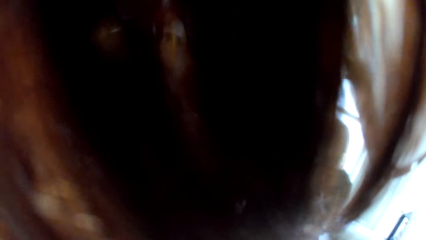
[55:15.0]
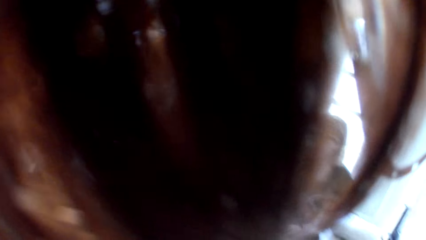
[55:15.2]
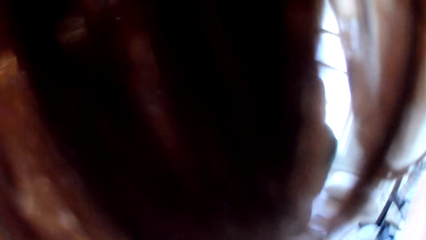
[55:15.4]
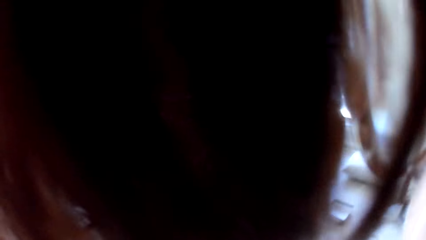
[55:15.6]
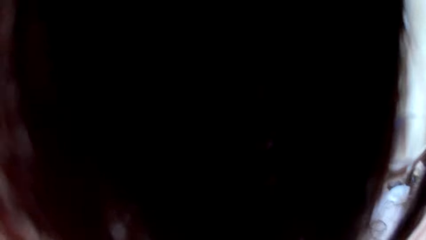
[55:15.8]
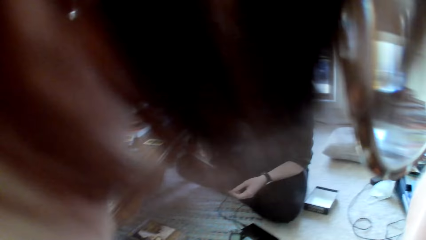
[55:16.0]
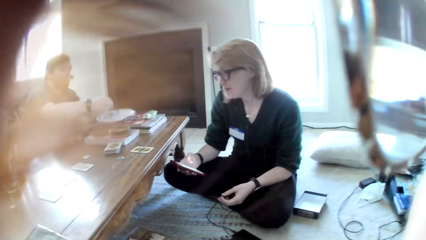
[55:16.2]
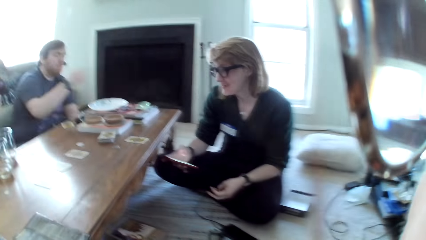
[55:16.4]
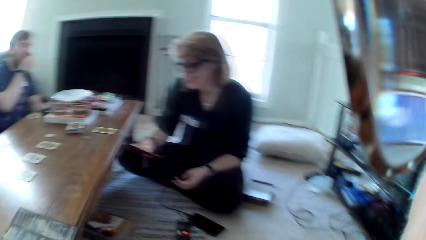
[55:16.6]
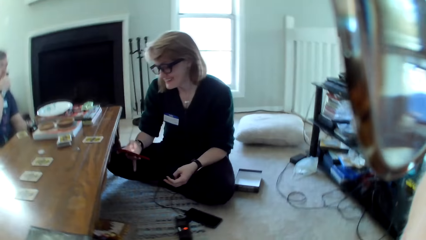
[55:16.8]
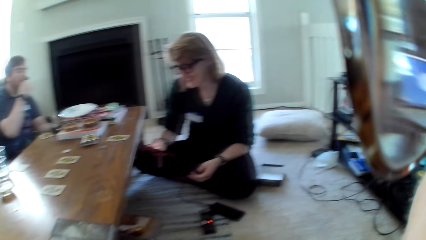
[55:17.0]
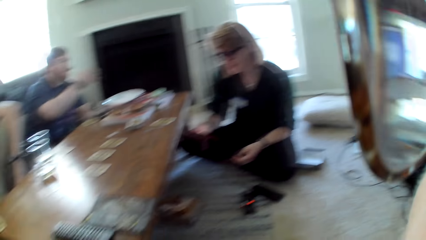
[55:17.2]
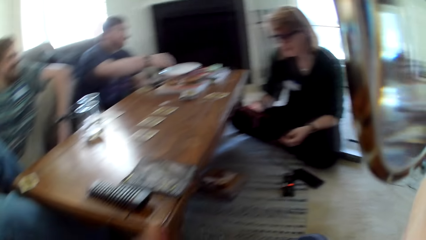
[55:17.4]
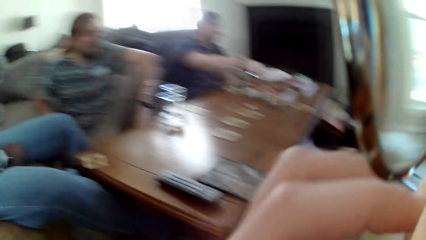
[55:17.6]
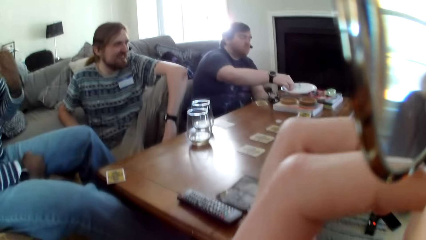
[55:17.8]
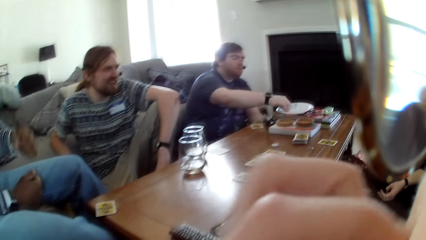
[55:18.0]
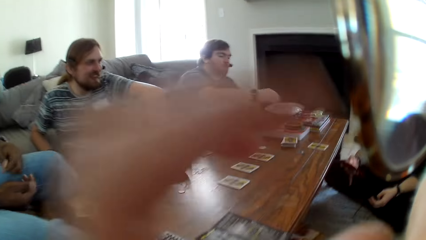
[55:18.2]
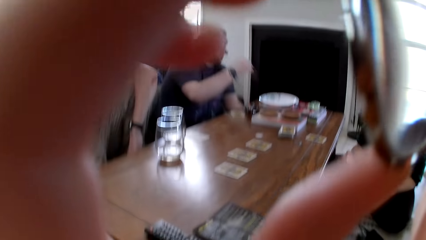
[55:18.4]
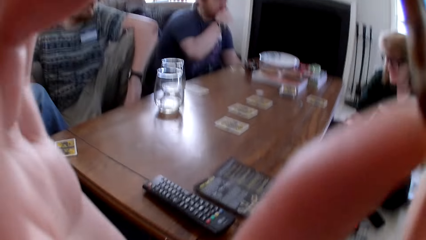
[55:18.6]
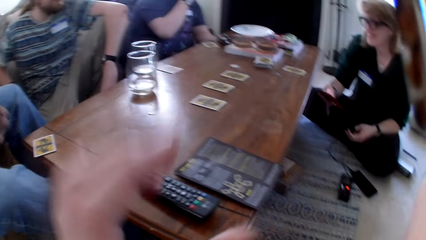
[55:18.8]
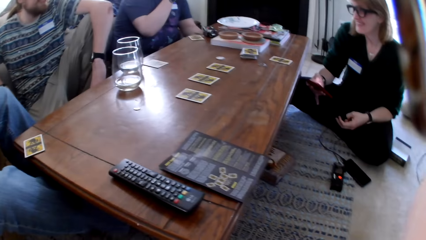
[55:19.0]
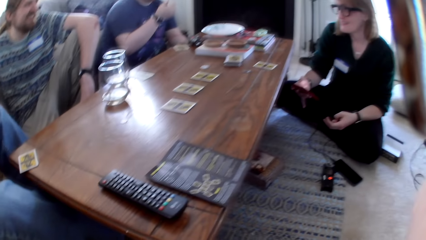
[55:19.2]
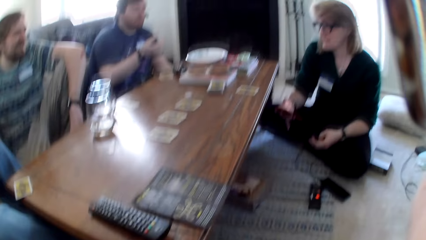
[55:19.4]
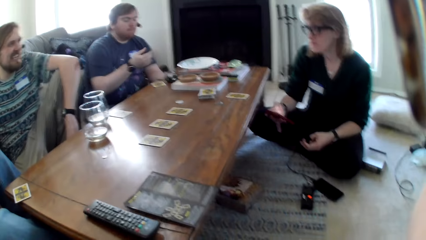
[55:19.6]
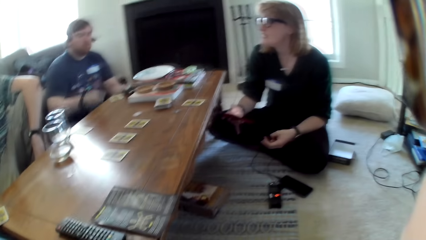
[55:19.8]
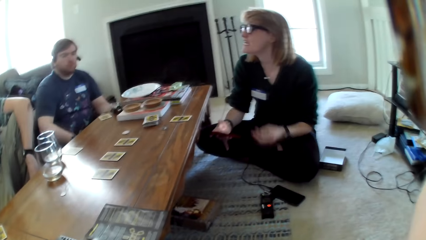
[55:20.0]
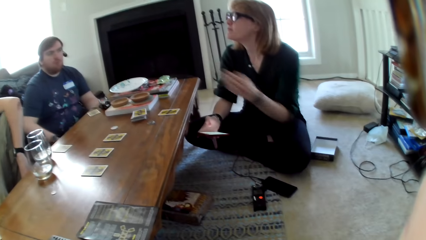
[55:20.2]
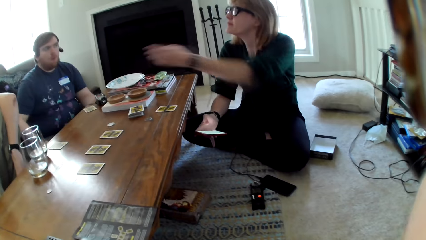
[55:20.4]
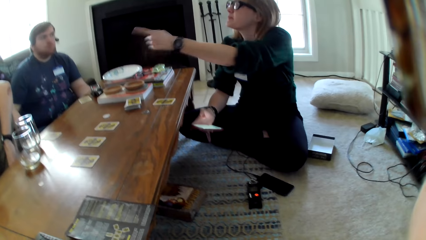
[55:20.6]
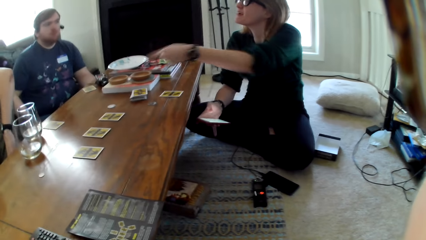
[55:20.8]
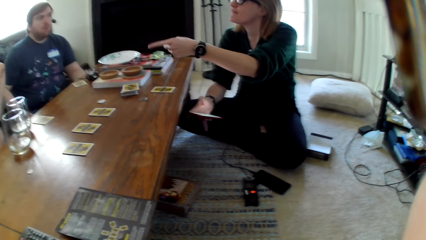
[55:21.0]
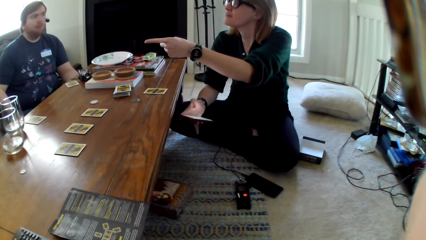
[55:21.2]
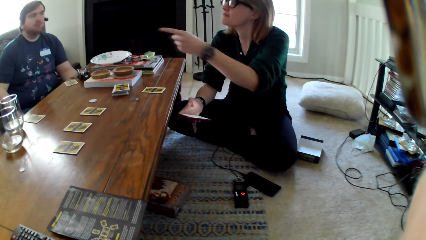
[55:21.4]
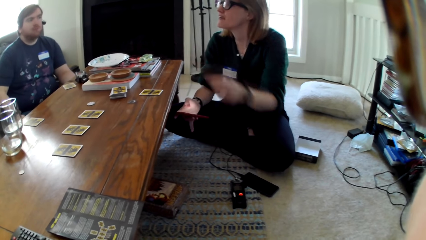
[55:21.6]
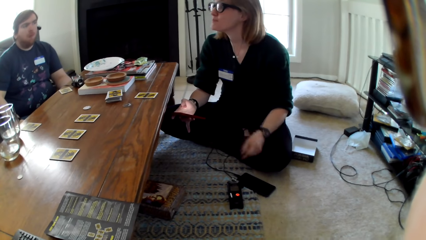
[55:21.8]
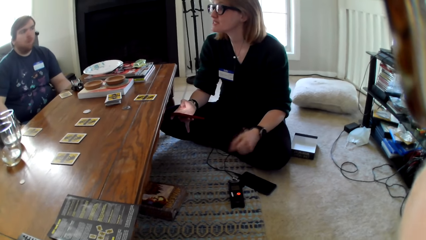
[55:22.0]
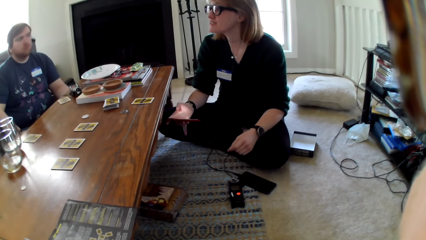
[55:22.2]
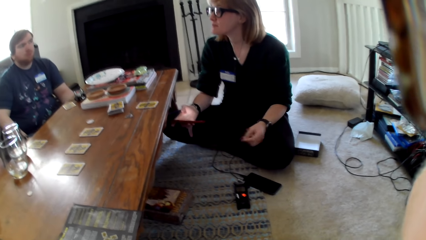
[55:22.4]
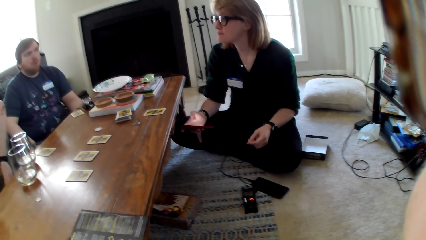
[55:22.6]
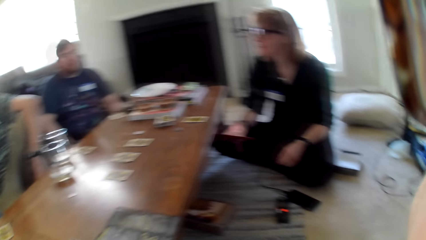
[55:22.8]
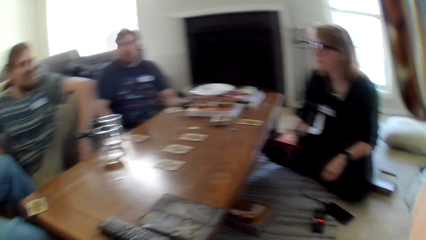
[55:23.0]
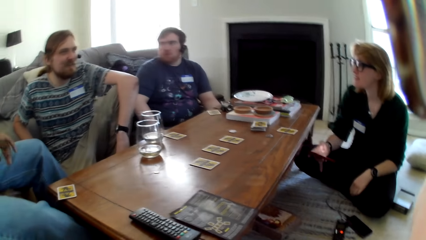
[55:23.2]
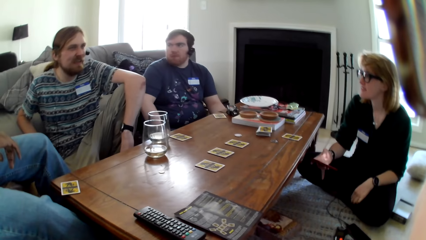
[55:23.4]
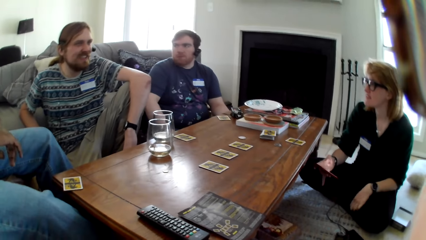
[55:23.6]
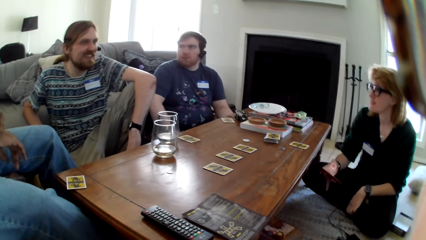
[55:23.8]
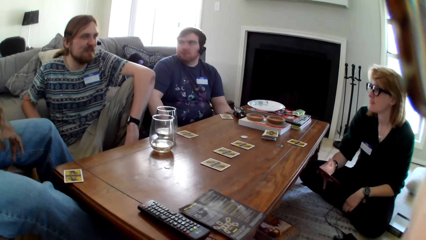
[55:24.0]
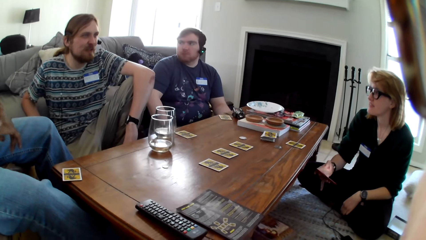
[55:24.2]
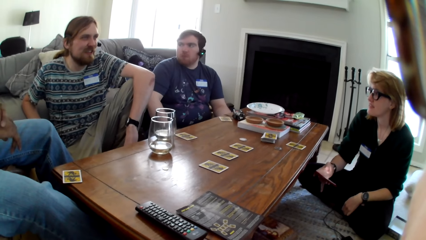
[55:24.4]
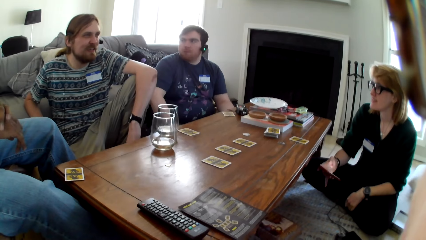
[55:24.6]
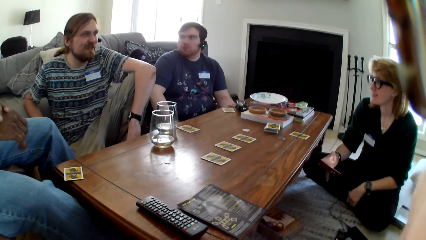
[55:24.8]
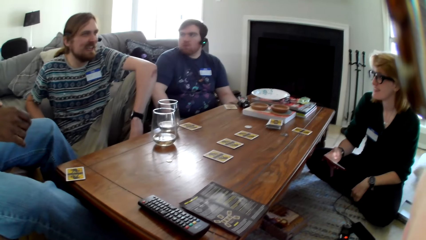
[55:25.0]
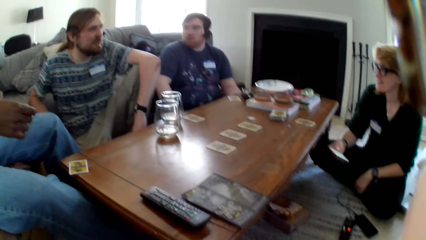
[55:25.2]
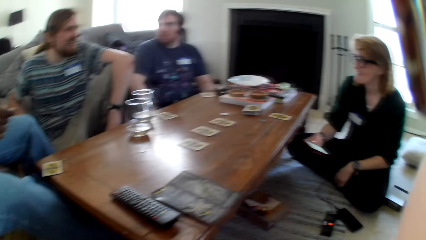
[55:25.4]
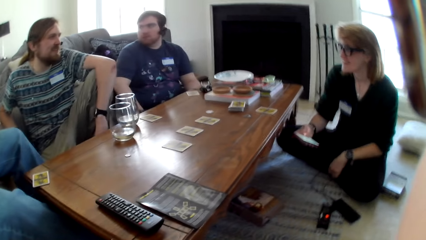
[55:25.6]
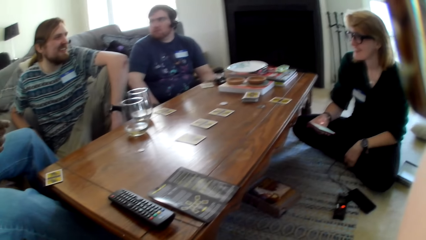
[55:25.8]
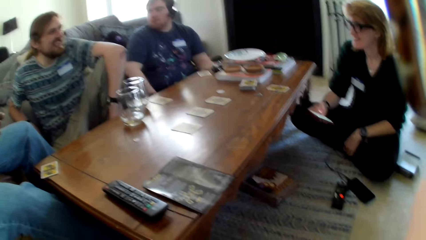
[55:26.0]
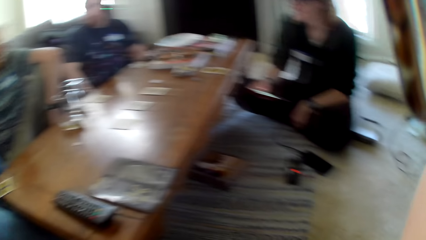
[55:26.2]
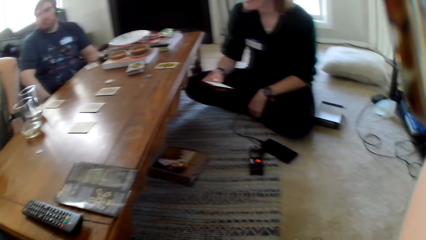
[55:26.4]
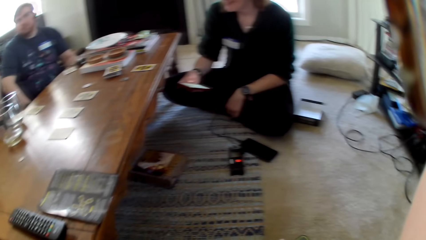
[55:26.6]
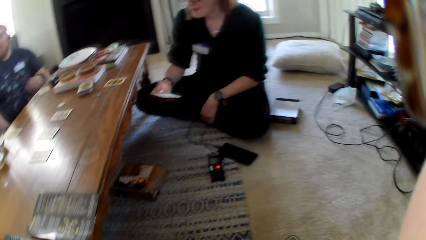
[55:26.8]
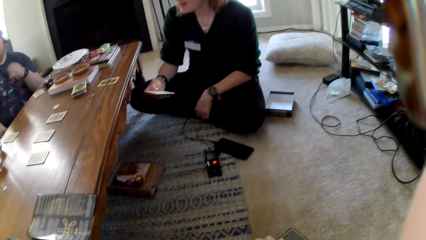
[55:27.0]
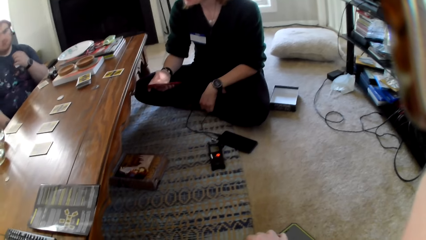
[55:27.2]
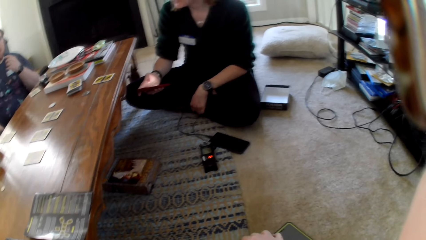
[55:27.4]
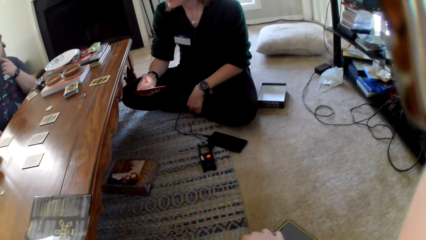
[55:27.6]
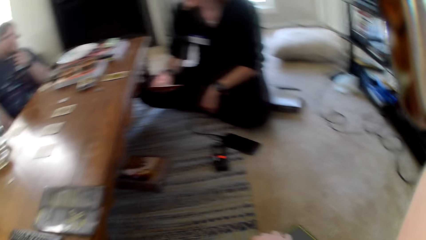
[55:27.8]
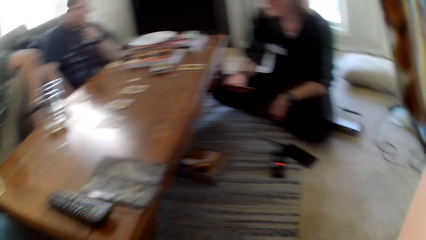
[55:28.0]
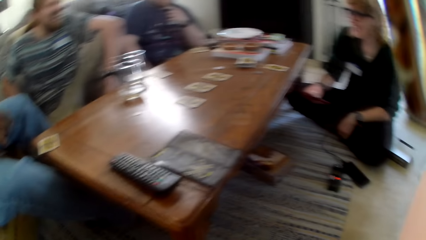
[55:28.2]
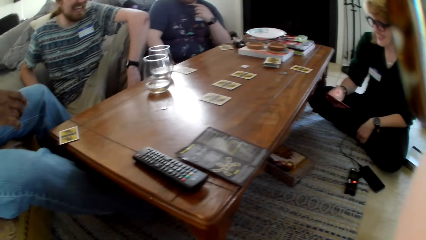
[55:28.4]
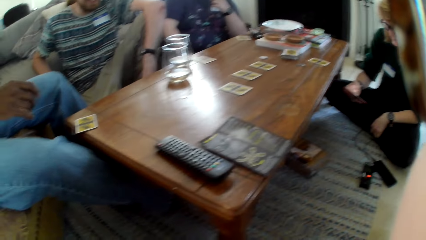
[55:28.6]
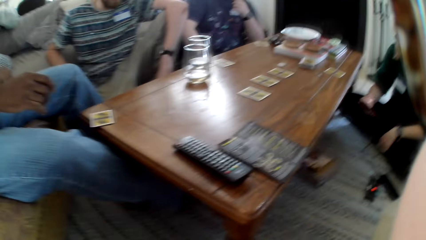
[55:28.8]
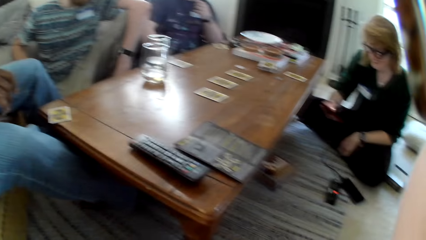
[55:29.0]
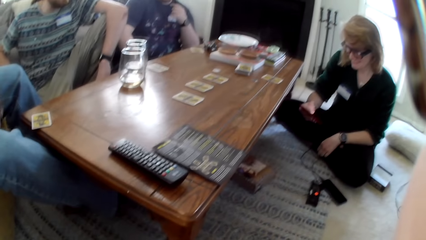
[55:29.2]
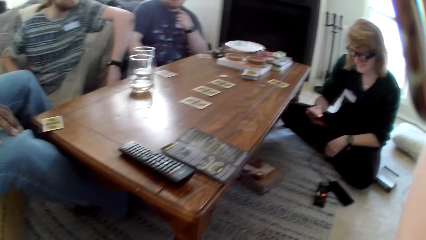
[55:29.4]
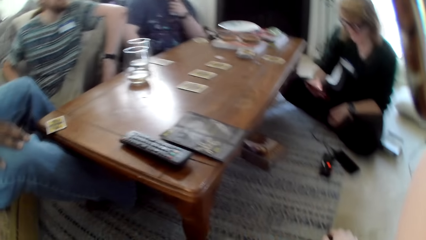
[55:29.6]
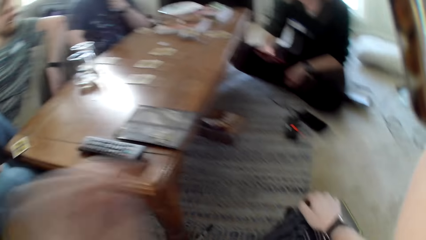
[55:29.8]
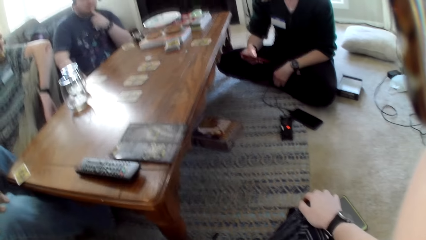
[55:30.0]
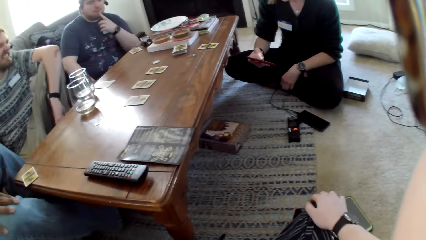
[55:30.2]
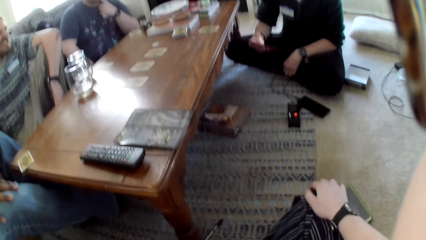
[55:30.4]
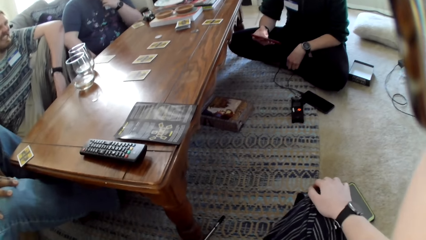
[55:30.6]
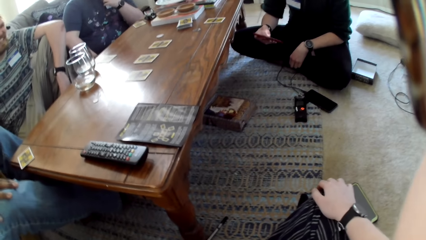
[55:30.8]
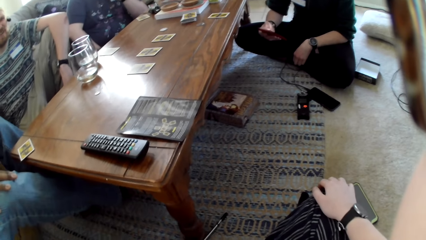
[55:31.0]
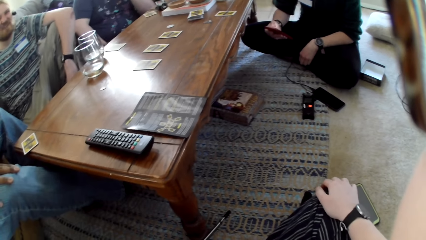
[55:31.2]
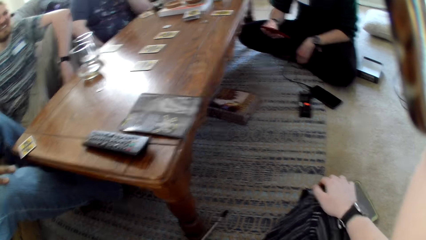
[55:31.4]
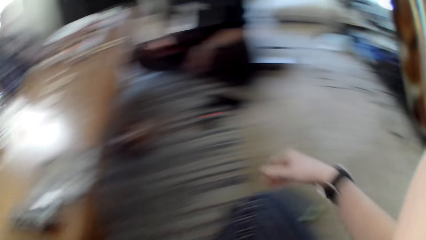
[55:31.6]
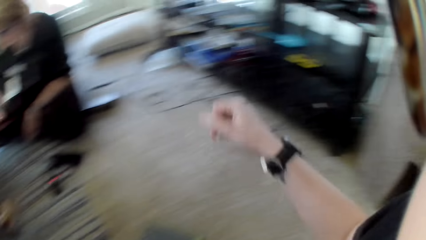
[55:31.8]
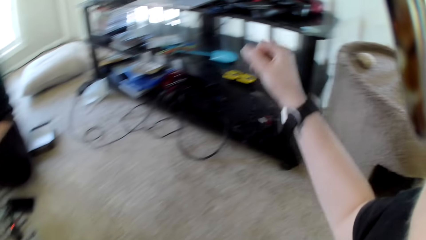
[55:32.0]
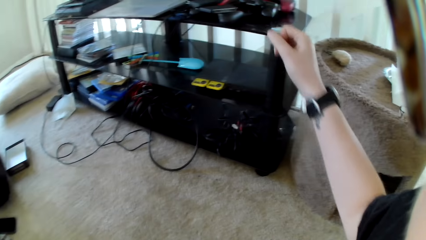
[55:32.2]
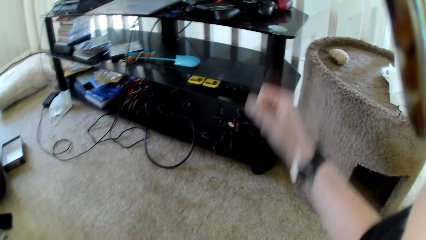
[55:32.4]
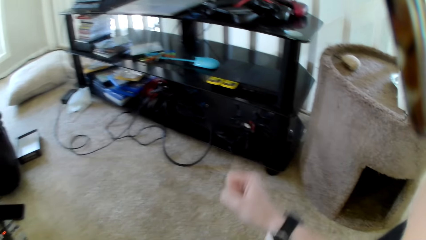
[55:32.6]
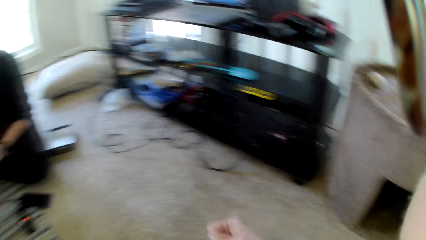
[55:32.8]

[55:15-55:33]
A woman uses a phone. The woman holds her phone and adjusts her glasses. Another person picks food from the plate.
